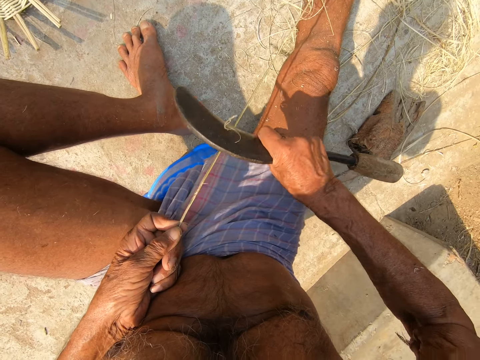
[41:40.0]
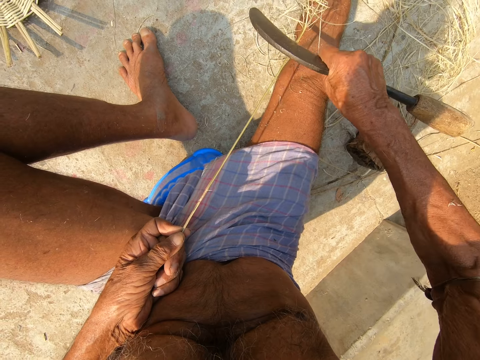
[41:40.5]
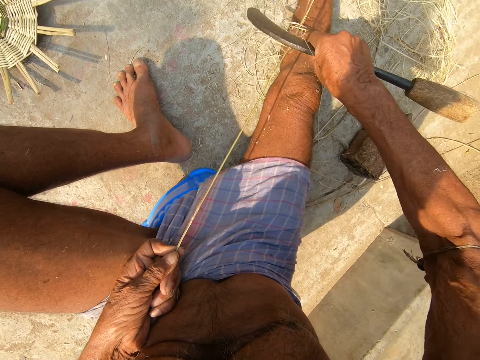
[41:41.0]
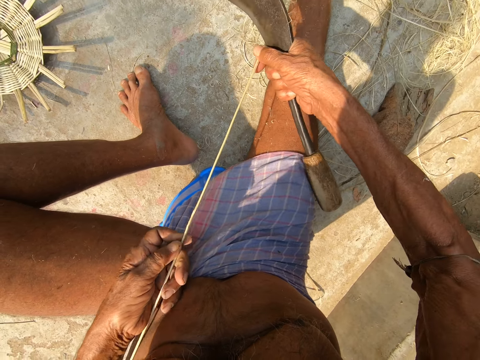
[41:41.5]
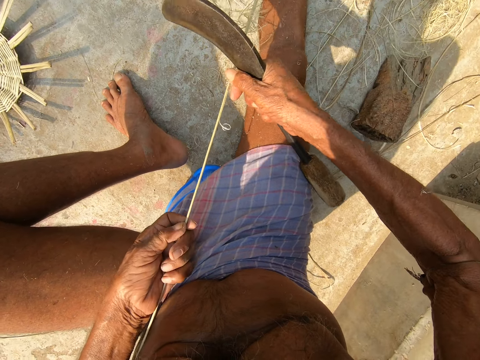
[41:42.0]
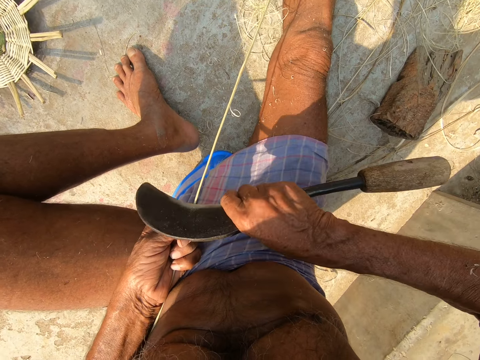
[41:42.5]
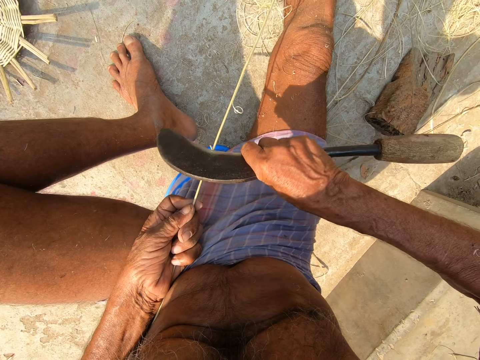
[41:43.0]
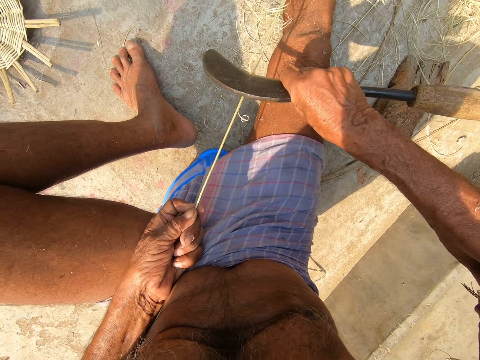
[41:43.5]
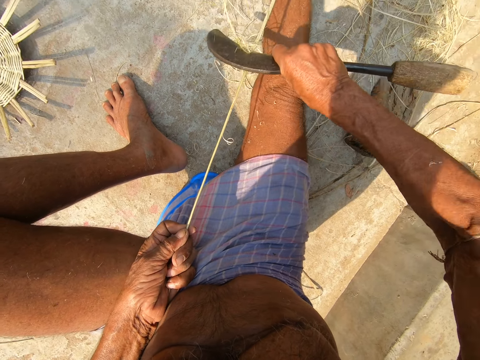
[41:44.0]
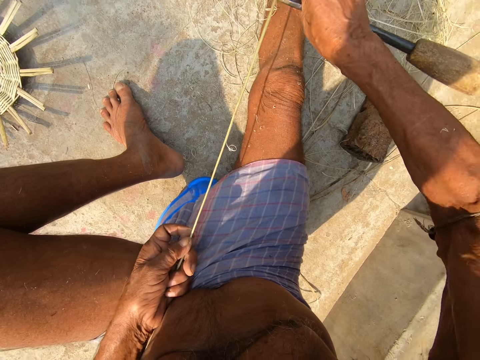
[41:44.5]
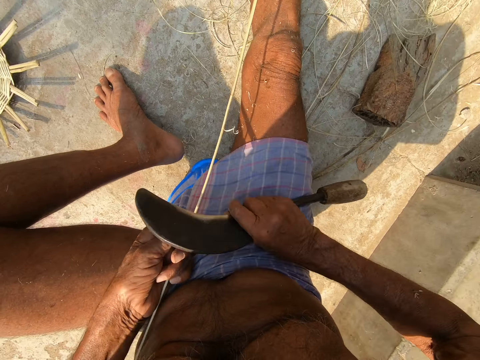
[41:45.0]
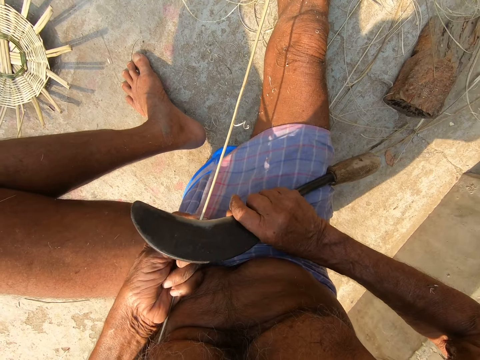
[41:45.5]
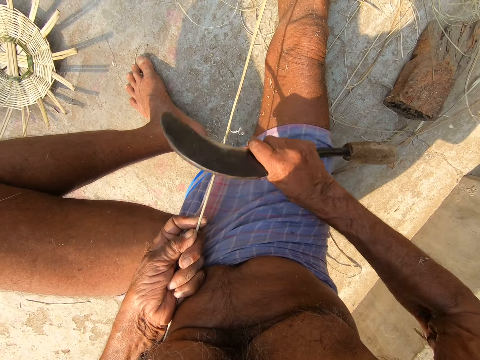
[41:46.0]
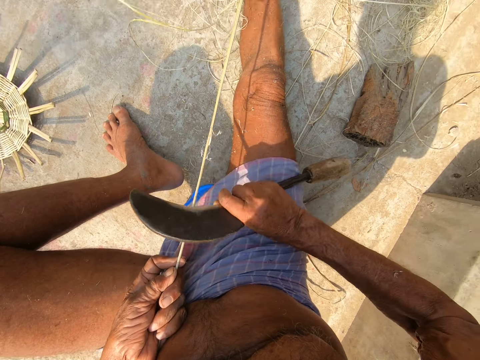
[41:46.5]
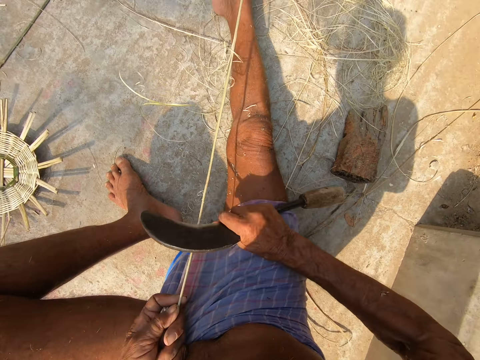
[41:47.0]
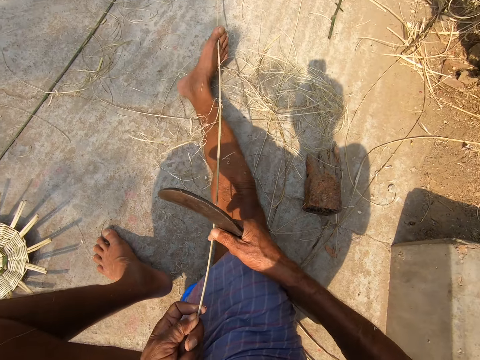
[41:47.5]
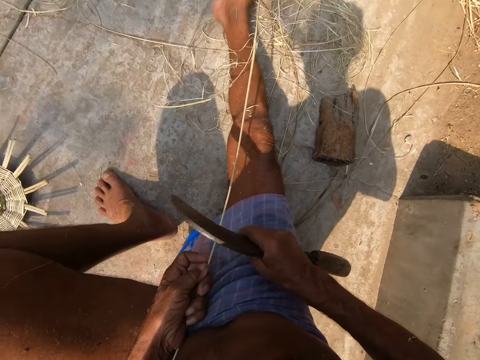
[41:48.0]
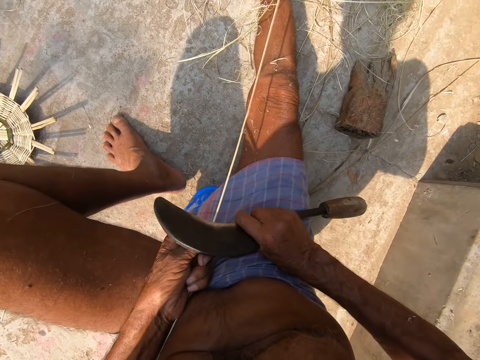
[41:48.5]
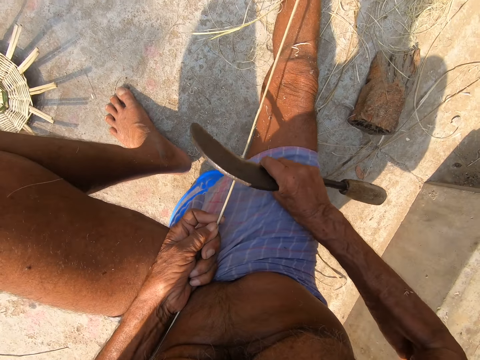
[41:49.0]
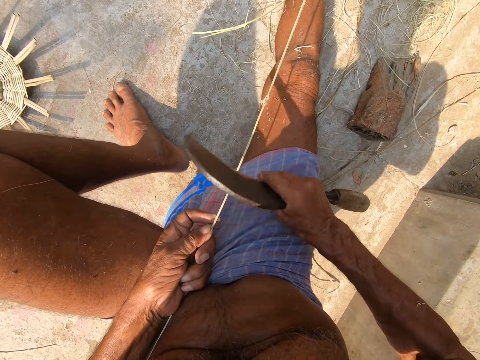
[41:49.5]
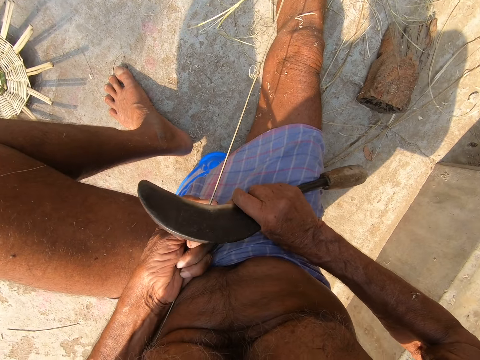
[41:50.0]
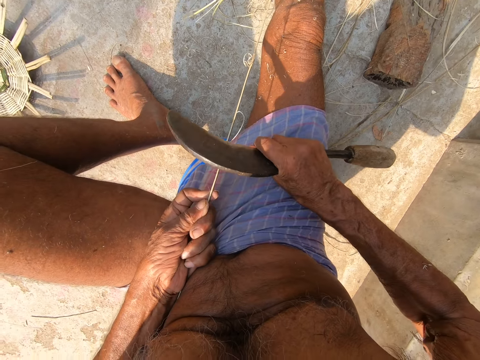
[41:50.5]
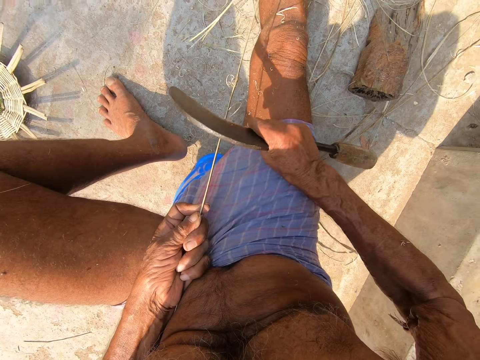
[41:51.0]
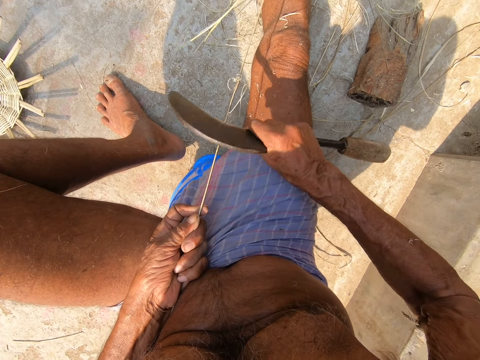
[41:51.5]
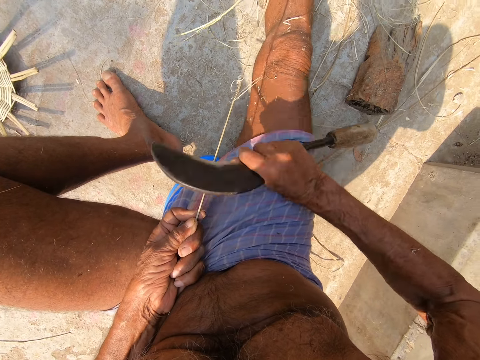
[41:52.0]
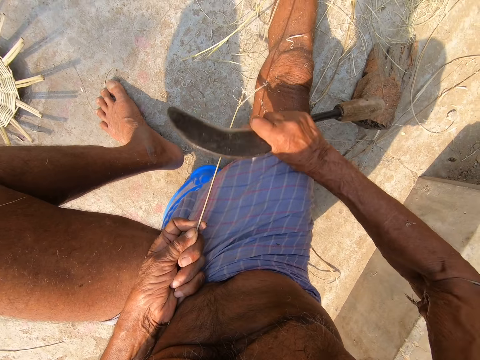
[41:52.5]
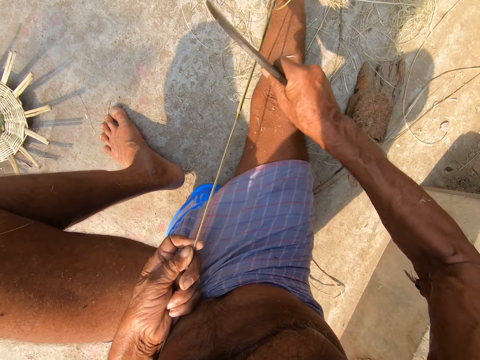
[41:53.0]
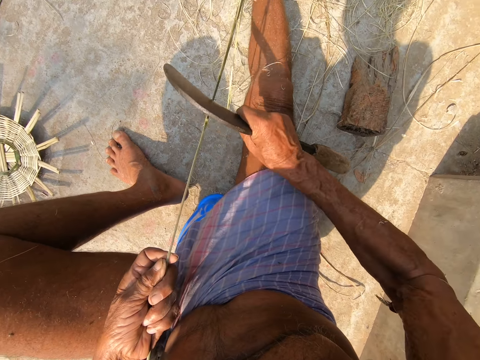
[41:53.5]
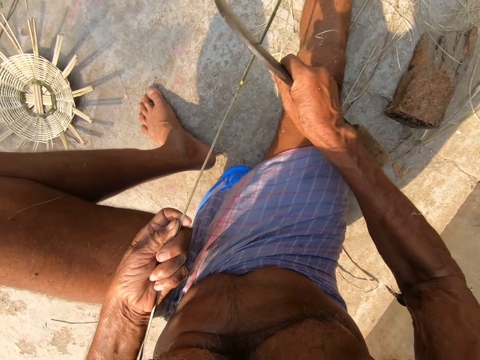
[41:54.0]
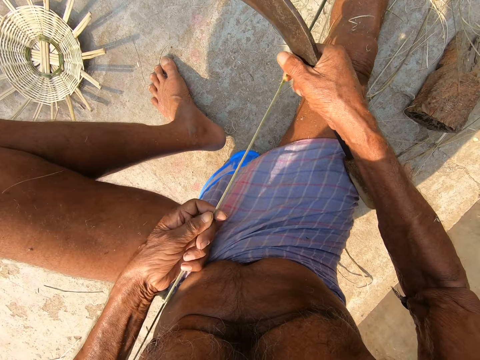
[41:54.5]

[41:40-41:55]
The camera wearer moves his left hand forward. He sharpens a stick. He moves his right leg aside. He sharpens the stick.

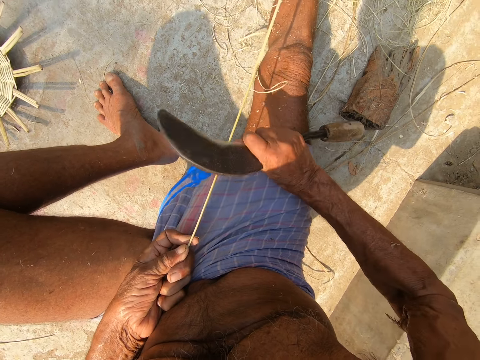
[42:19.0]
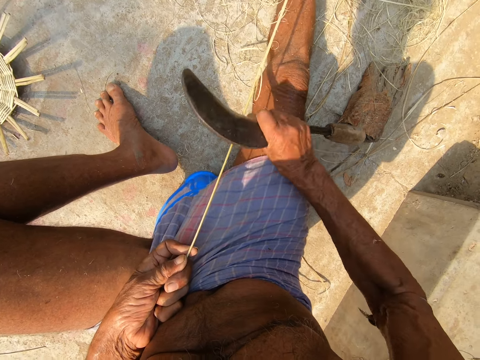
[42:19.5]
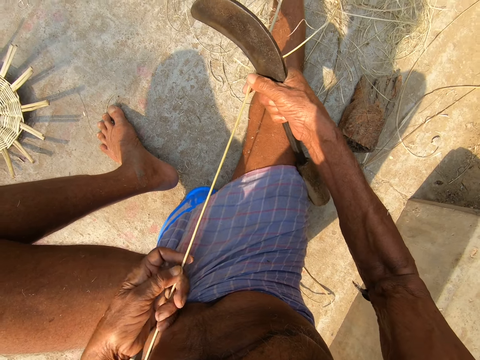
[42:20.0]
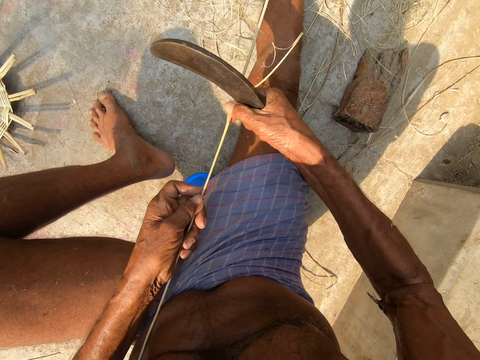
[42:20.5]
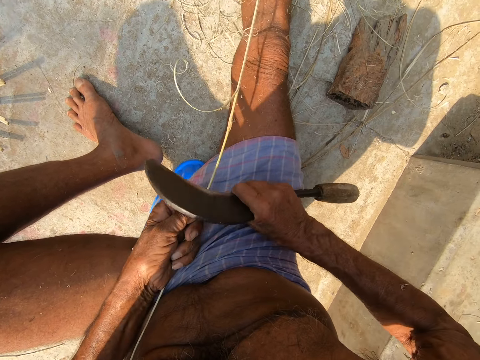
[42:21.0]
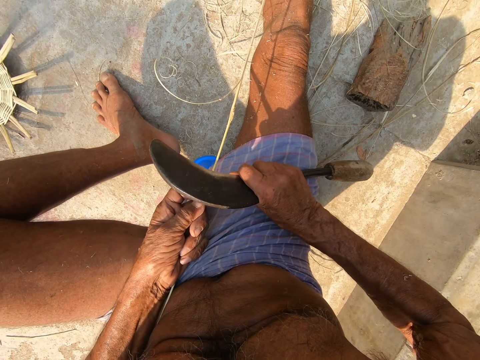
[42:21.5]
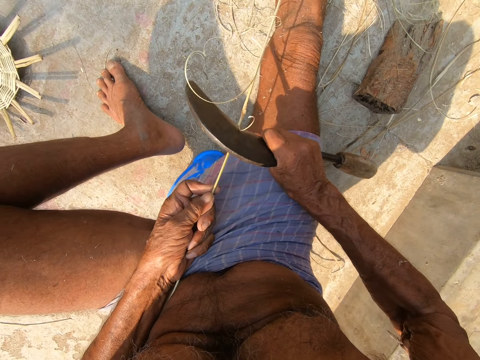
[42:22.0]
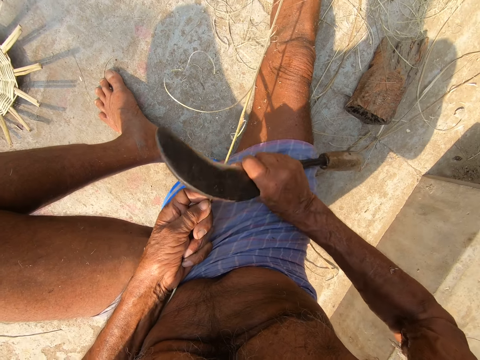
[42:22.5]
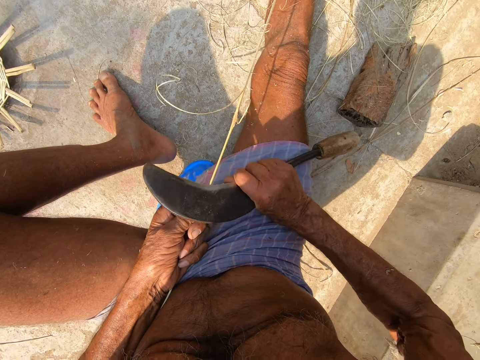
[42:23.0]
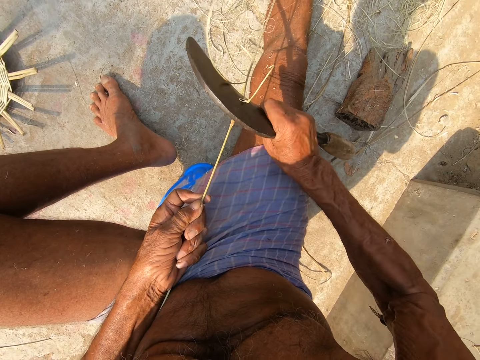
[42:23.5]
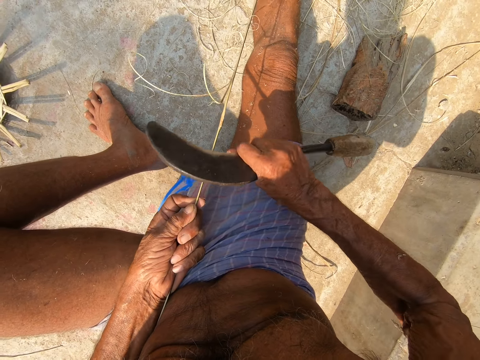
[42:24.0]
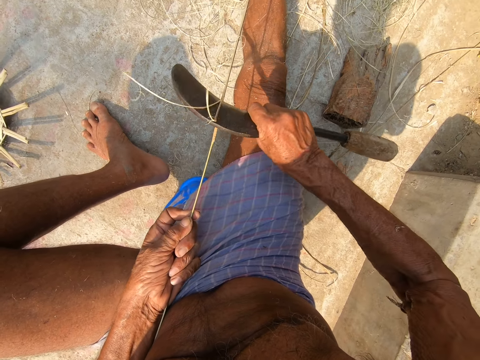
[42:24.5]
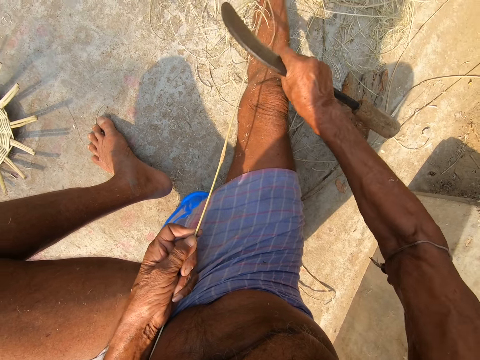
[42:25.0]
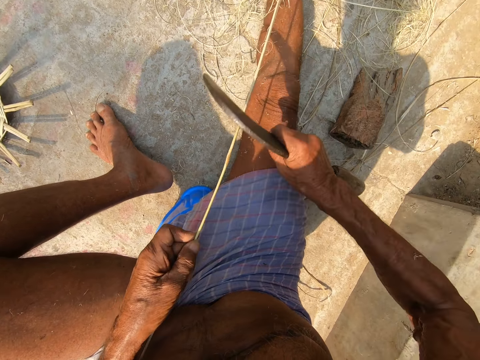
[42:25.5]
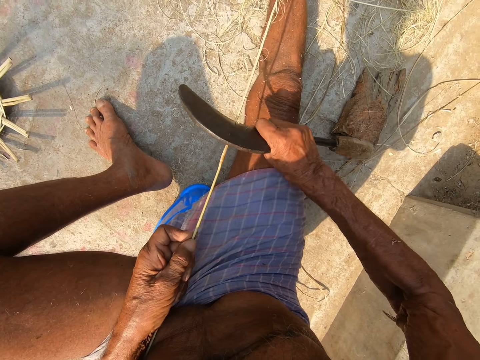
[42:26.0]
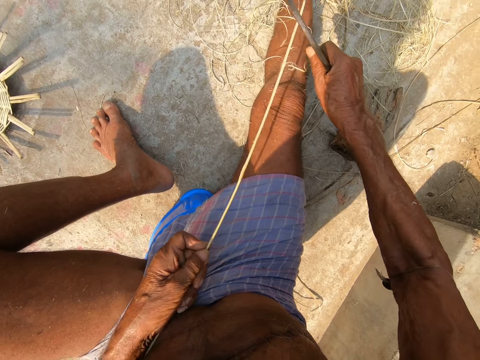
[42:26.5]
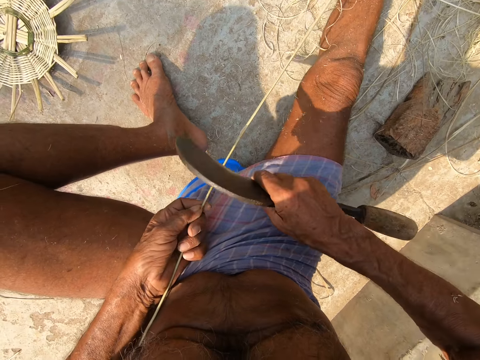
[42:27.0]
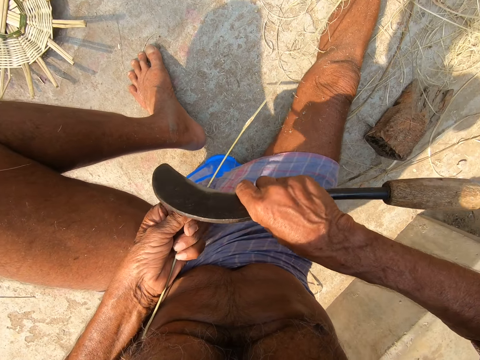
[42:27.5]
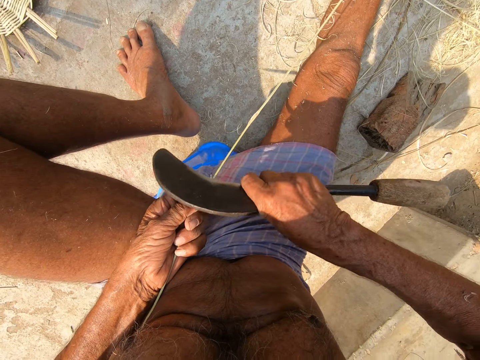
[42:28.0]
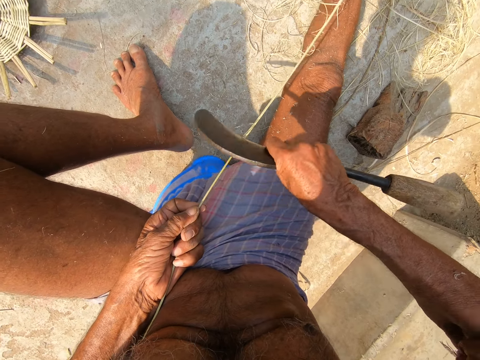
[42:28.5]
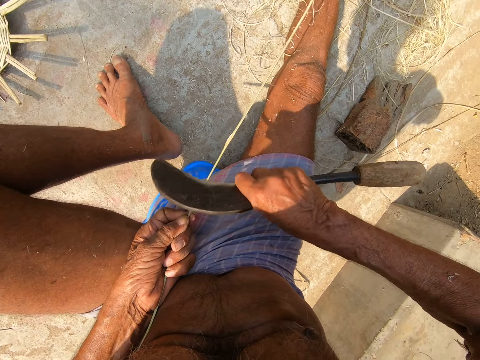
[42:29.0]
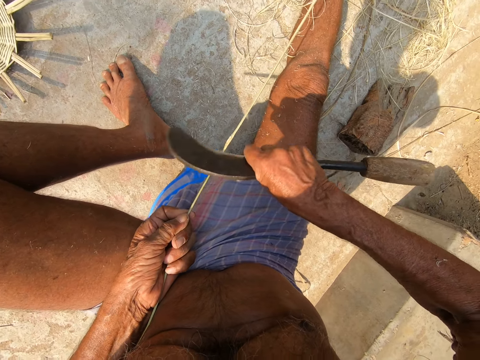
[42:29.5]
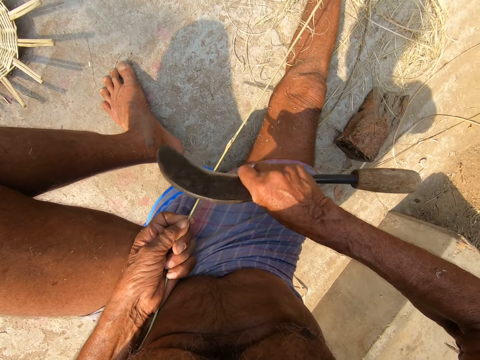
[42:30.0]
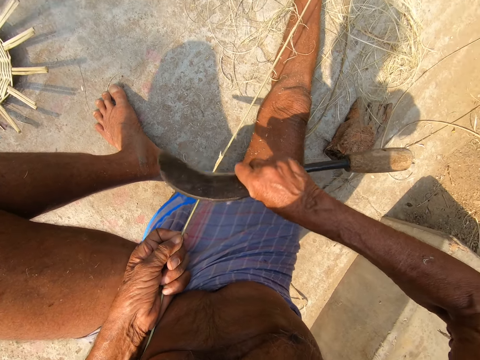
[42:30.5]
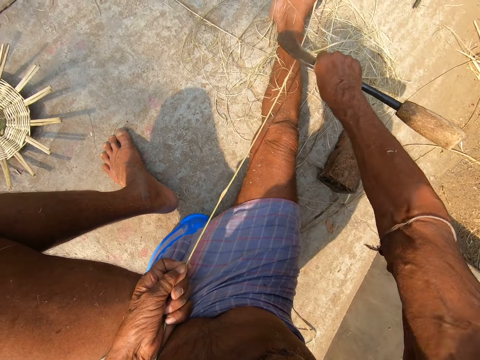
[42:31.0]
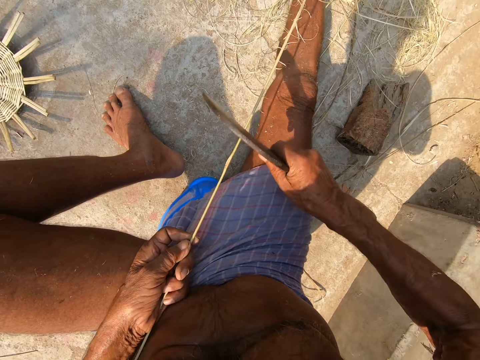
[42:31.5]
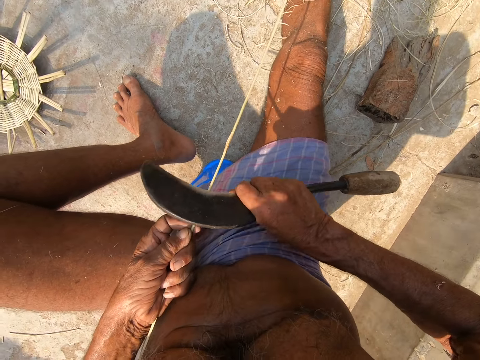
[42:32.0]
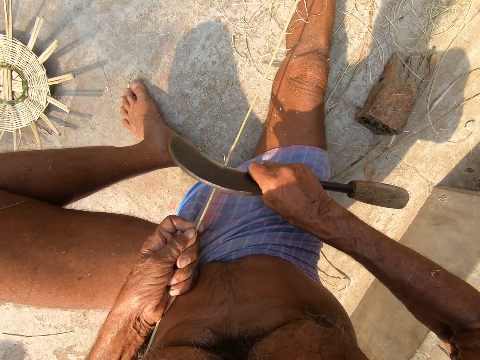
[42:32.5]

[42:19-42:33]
The camera wearer moves his left hand forward. He sharpens a stick.
